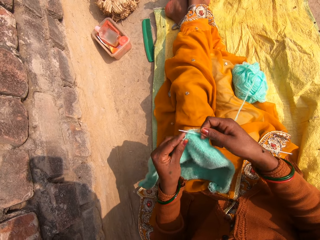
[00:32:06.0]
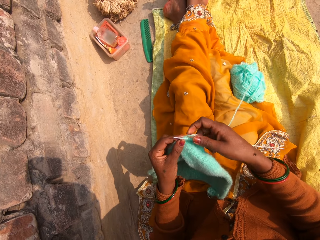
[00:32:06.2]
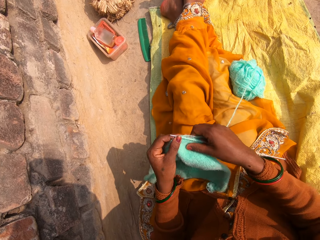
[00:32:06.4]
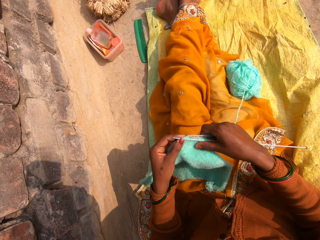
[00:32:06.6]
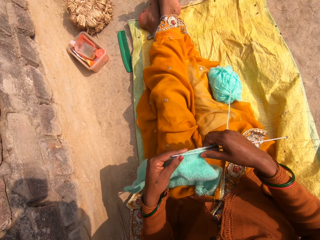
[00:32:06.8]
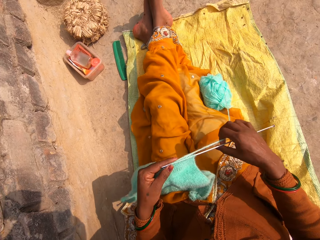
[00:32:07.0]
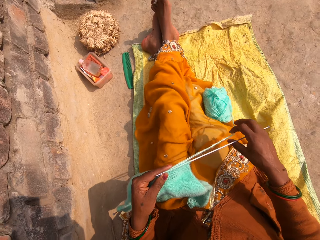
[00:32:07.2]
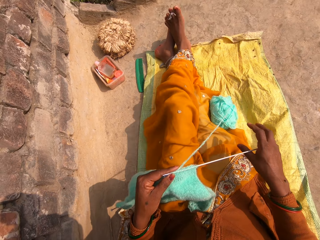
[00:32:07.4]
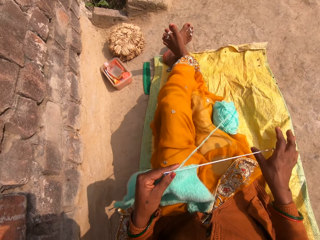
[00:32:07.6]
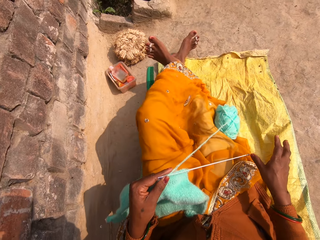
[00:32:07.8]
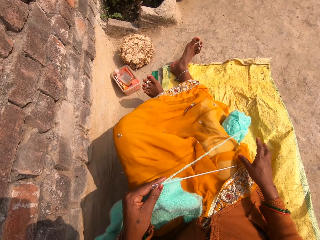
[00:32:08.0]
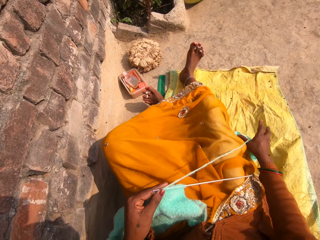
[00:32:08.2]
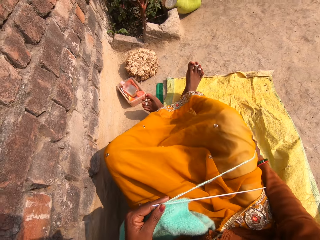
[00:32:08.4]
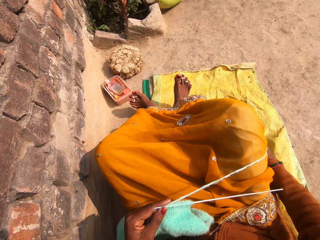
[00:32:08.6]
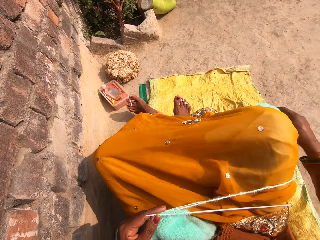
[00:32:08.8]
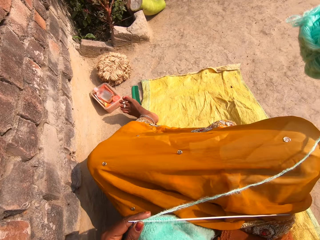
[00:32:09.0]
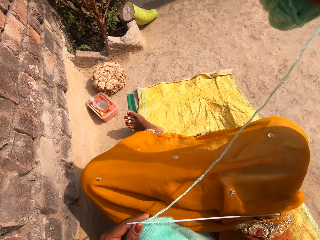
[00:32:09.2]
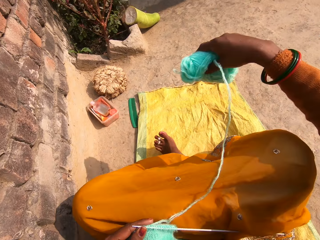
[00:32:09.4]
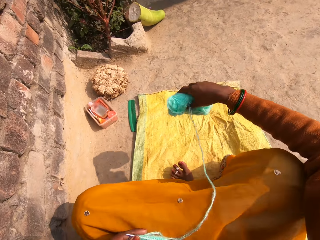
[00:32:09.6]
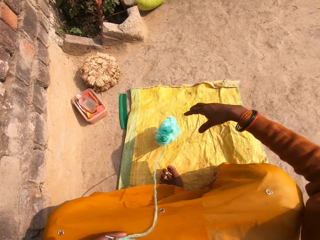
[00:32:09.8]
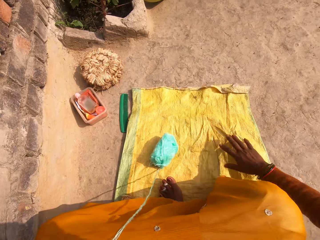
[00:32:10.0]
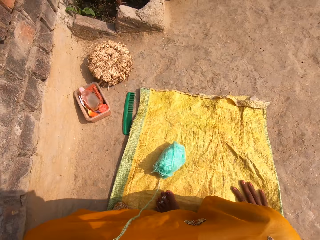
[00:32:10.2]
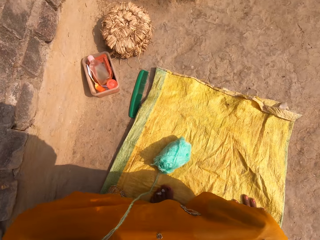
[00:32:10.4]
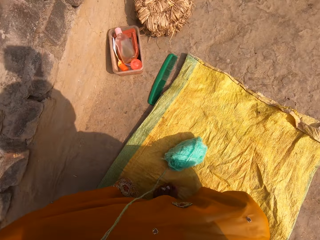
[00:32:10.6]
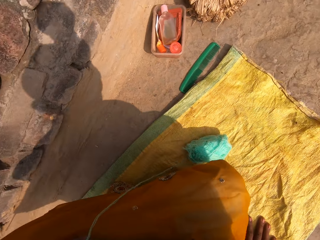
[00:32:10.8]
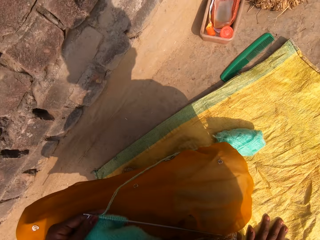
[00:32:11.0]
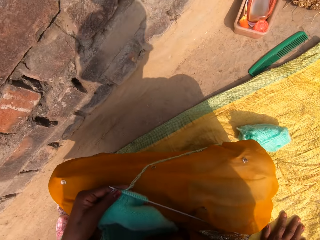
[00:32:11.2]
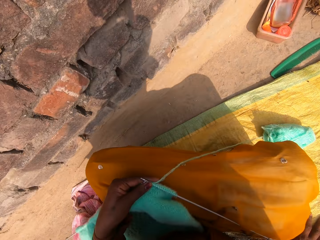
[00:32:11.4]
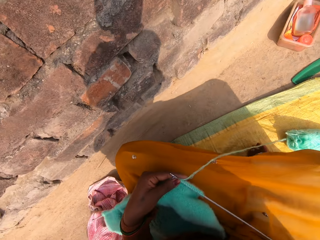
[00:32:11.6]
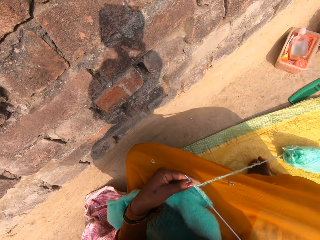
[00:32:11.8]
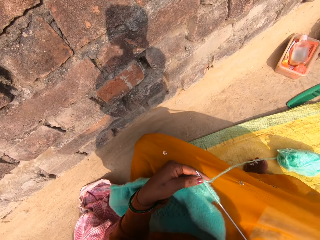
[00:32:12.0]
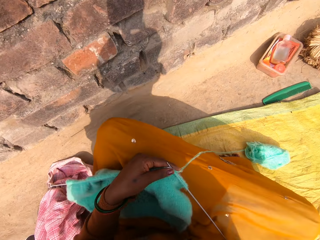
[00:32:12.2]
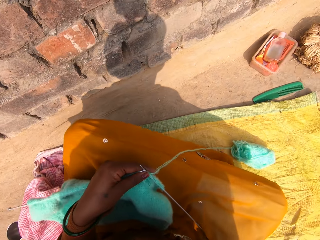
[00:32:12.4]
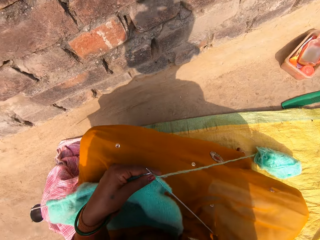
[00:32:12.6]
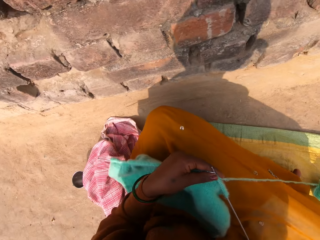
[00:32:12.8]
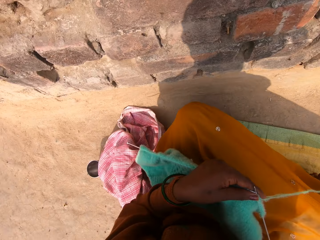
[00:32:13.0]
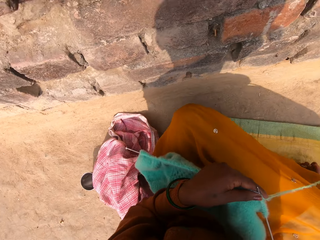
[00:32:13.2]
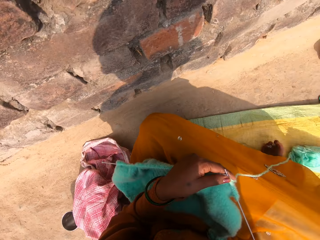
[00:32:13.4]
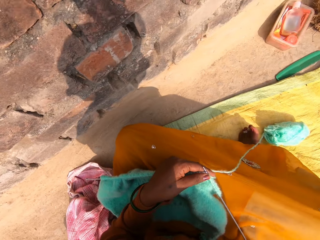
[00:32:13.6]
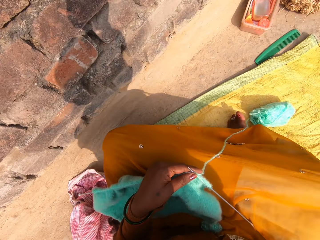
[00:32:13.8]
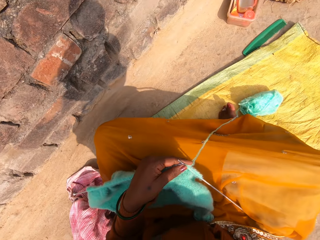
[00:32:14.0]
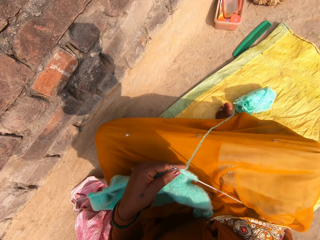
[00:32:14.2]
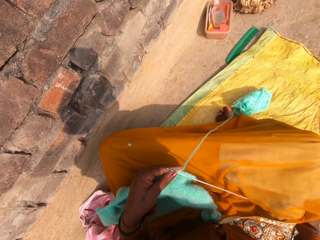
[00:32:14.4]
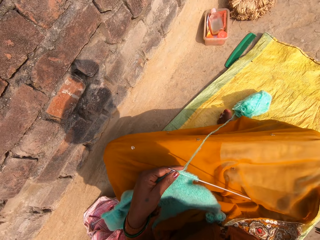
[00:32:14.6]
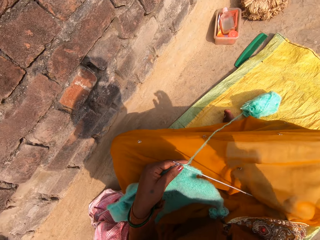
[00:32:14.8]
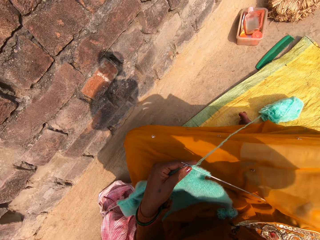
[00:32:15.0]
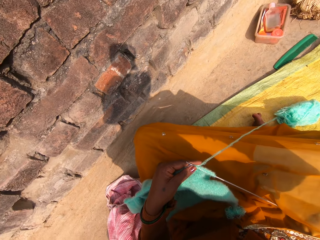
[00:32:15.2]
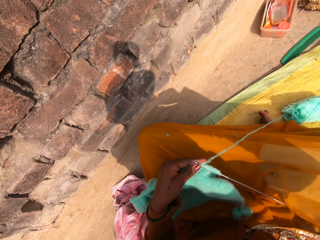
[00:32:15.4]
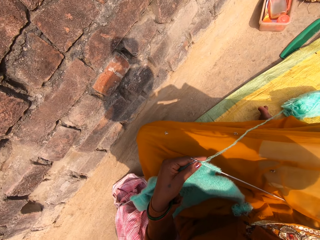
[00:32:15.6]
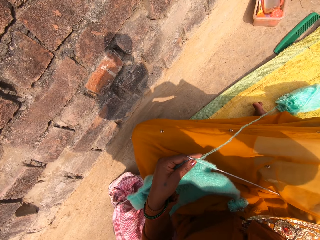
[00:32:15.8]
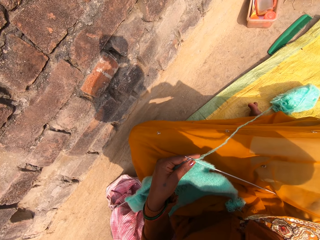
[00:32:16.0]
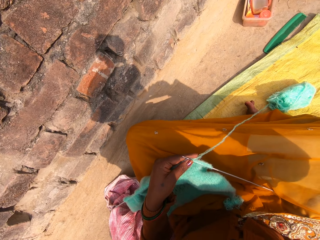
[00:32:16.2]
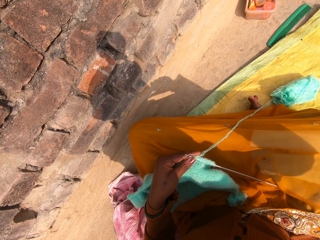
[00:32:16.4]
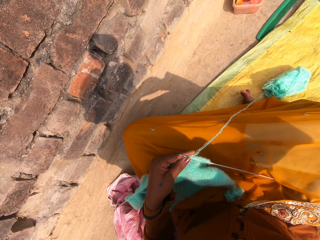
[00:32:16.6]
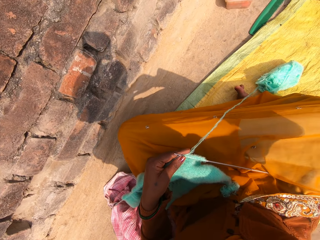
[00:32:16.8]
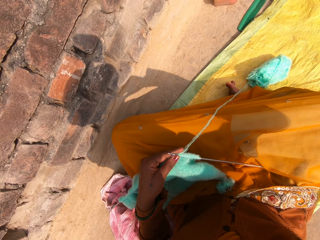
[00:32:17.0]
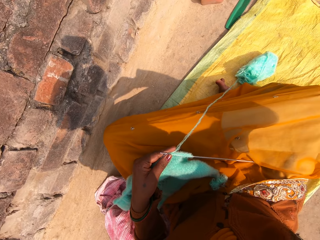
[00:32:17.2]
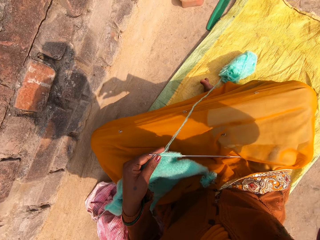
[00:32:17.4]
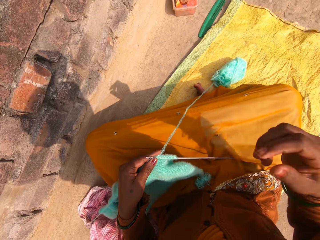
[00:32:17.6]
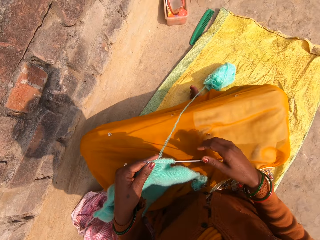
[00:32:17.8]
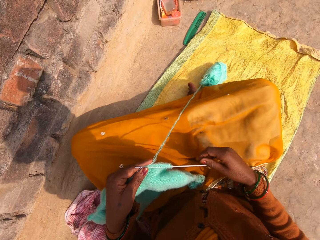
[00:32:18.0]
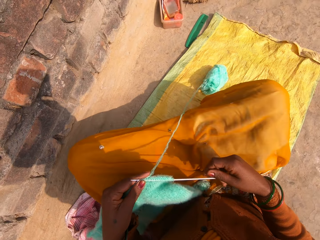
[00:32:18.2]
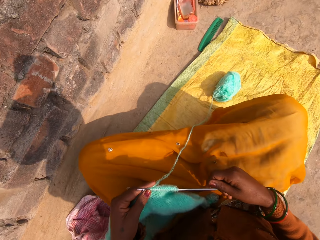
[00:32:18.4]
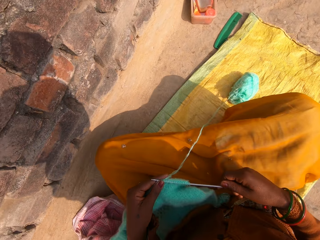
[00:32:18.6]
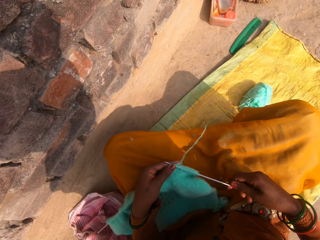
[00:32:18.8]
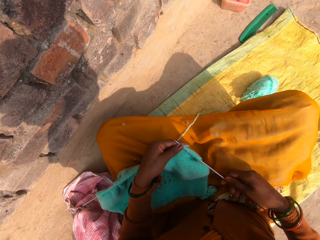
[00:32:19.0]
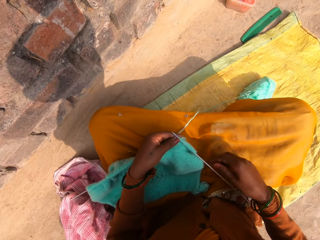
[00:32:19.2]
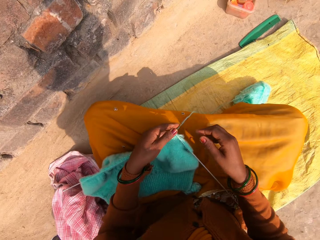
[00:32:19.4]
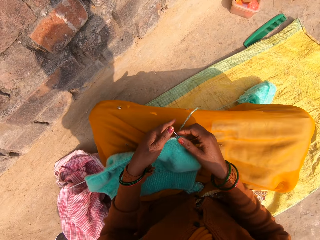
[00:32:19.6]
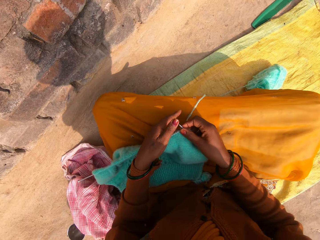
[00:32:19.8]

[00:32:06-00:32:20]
The camera wearer folds her legs. She adjusts her body on the ground. She drops the ribbing stitch on the ground. She puts her hand into her mouth.

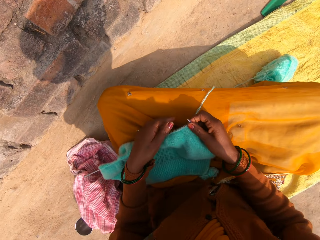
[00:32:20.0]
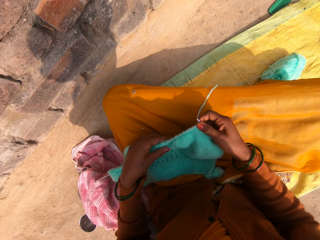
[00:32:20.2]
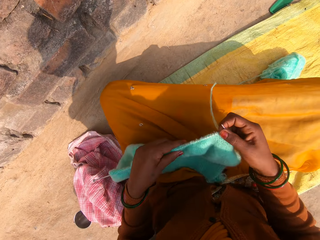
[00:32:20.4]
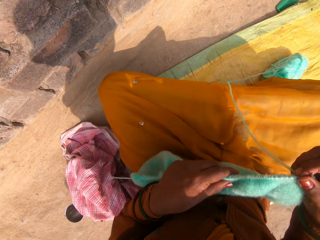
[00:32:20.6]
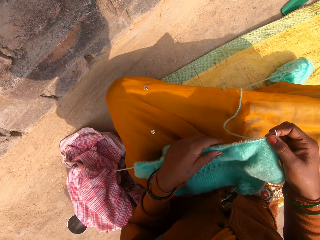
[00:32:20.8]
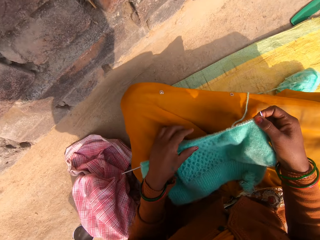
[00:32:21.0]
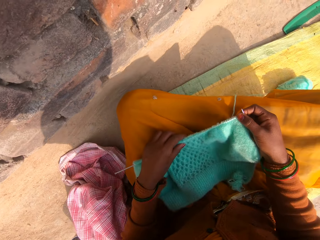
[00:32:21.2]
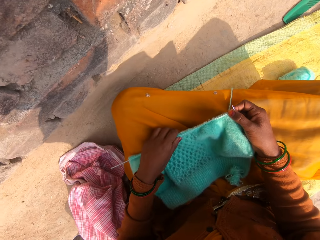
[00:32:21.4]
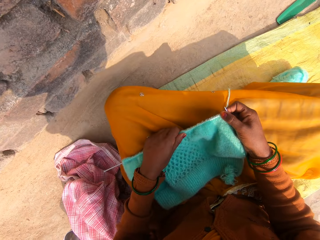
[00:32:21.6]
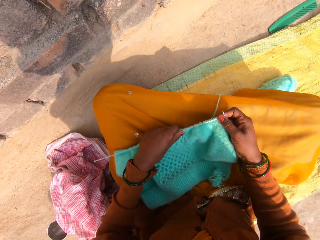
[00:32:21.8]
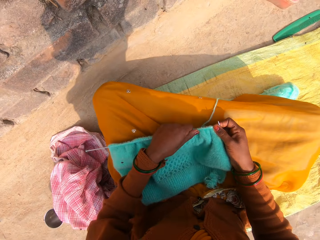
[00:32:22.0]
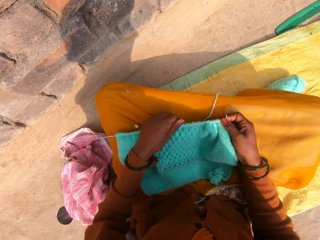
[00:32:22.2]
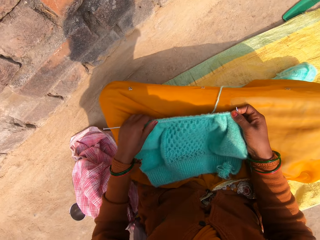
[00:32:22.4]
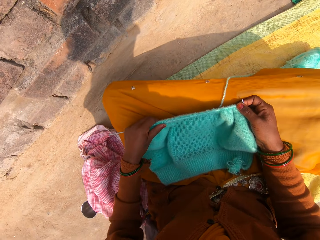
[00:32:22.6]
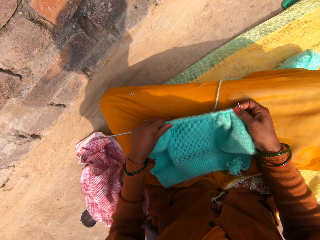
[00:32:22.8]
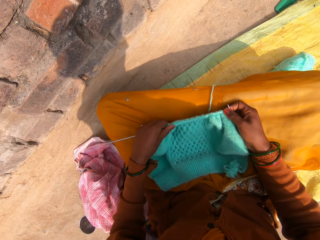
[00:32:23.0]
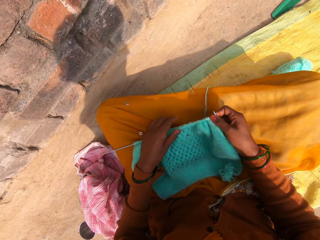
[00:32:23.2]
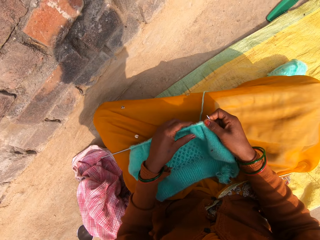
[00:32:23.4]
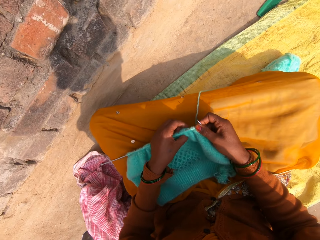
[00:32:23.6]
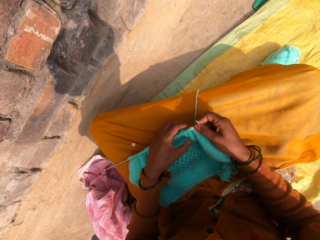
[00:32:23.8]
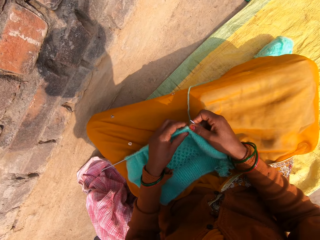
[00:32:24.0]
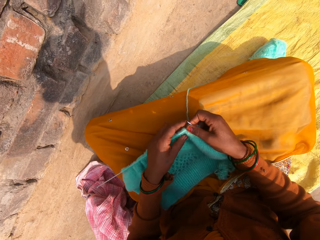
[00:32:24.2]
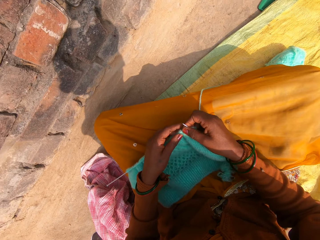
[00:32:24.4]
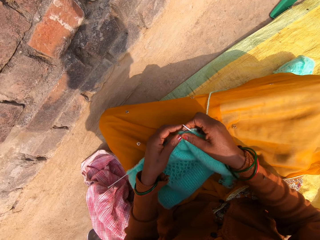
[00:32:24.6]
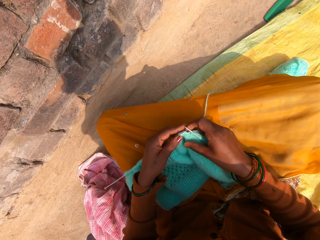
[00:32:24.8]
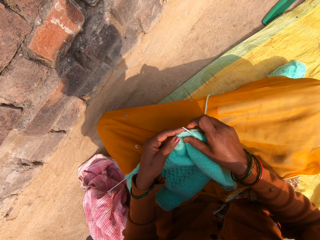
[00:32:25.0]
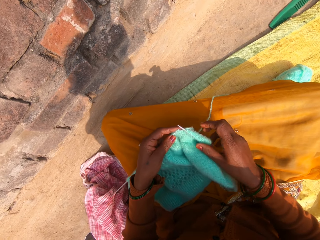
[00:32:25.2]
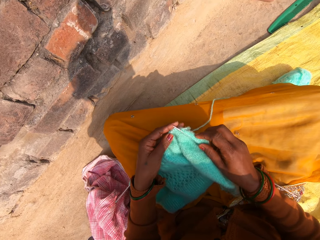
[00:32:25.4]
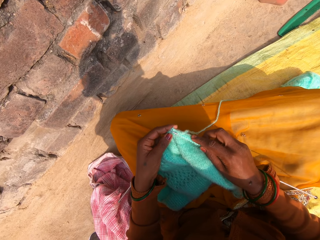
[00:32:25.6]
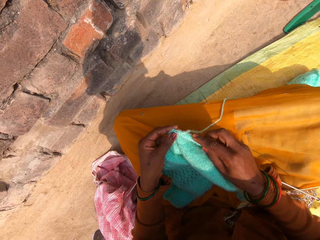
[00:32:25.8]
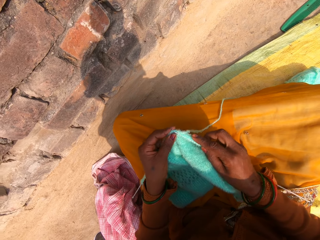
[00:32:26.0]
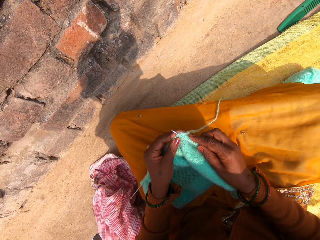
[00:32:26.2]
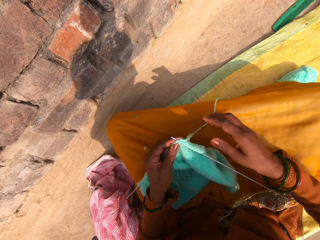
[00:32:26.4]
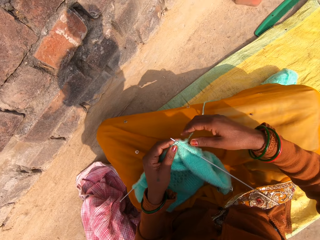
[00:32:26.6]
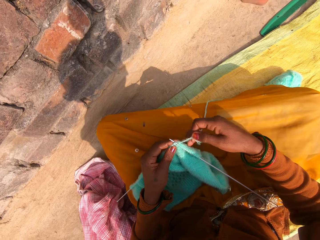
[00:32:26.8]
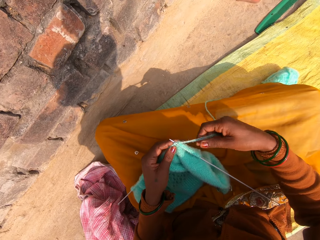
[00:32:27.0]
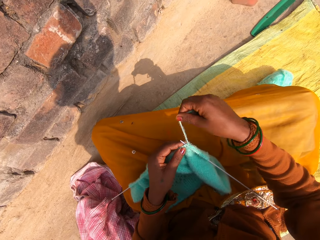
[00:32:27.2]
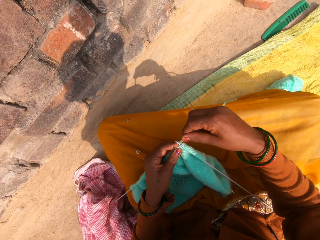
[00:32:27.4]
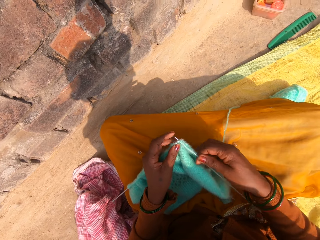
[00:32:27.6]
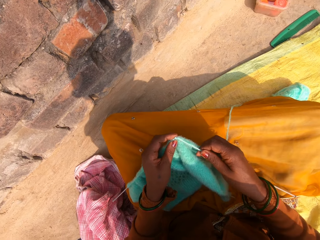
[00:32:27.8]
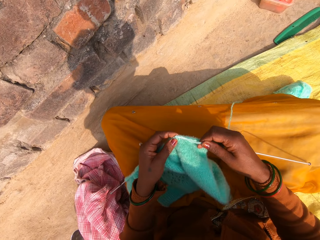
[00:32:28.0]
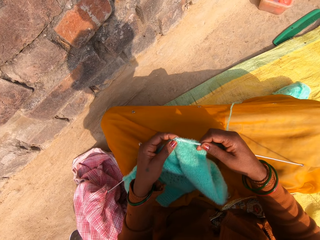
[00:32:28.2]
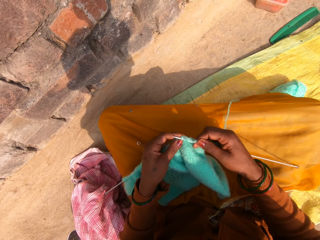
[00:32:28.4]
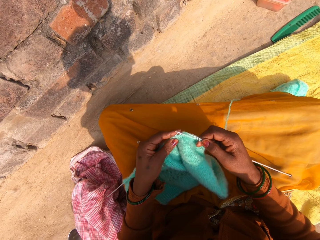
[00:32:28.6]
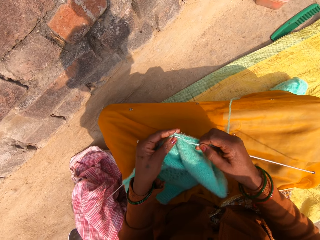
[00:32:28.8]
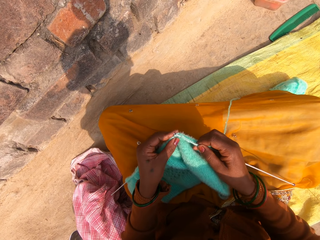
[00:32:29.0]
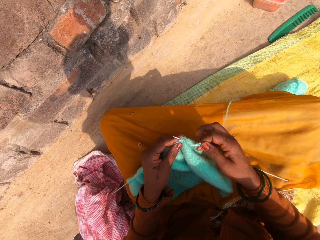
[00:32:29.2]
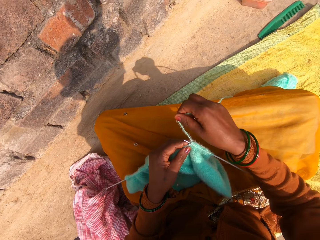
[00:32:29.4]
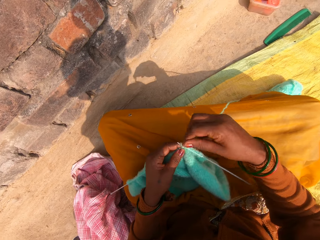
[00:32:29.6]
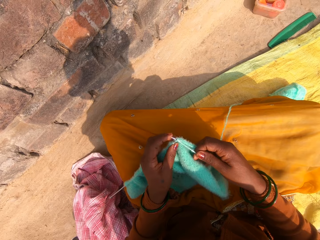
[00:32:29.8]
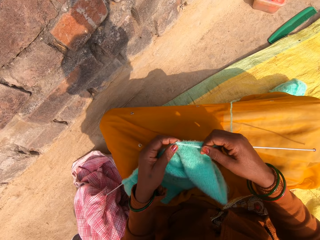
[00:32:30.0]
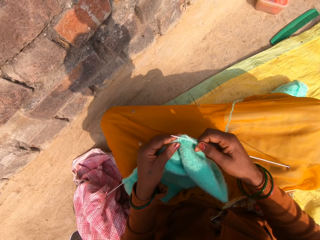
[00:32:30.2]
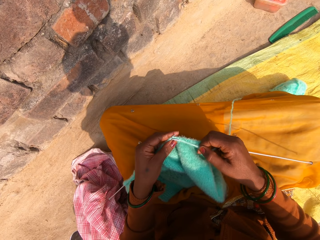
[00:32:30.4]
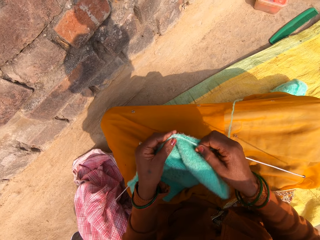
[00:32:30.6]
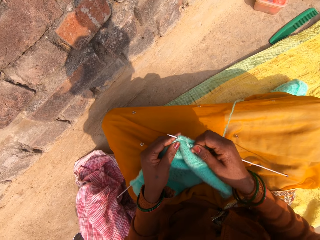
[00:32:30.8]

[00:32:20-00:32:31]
The camera wearer adjusts the ribbing stitch on the crochet hook. They pull the garment on the knitting needle. They knit the garment using a yarn and the knitting needle.
